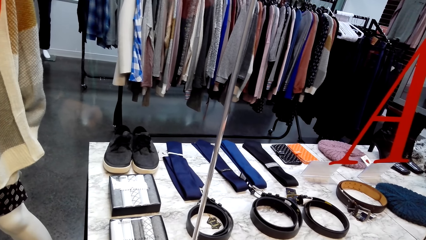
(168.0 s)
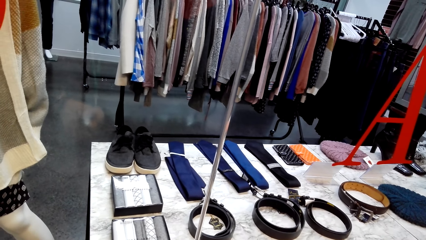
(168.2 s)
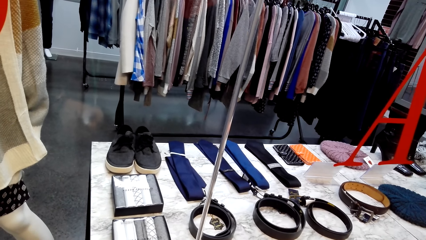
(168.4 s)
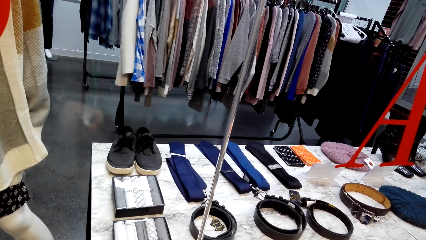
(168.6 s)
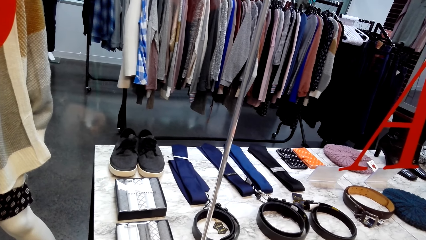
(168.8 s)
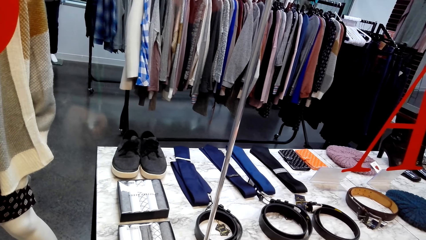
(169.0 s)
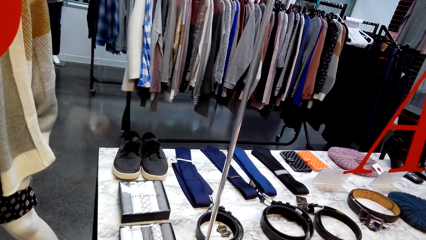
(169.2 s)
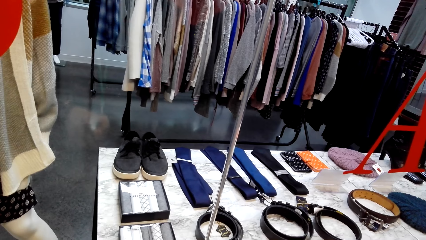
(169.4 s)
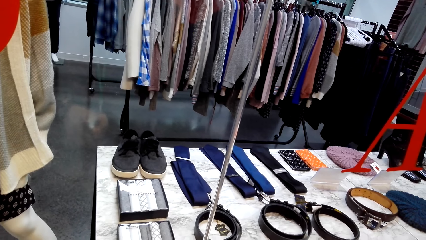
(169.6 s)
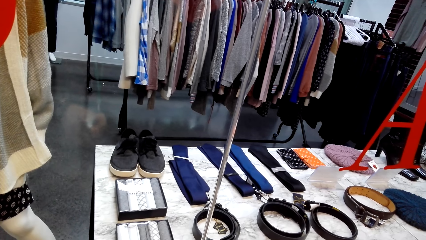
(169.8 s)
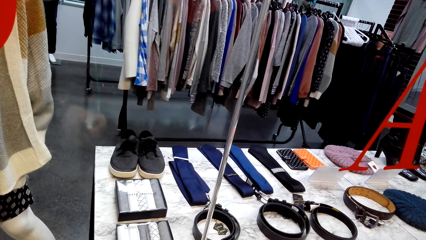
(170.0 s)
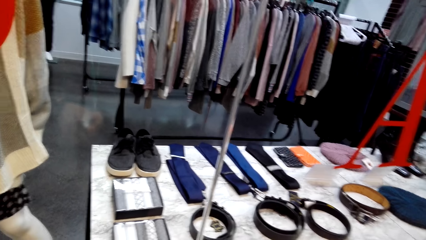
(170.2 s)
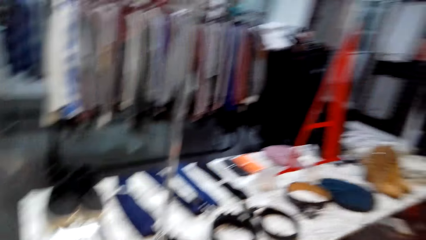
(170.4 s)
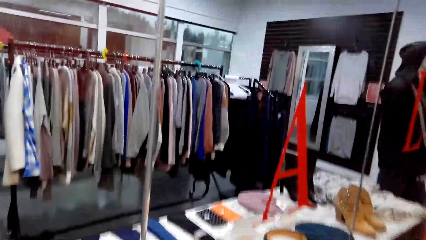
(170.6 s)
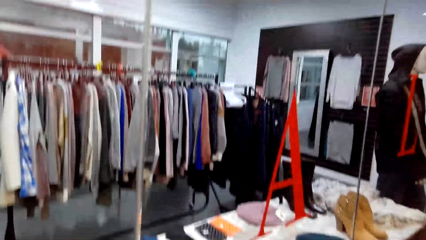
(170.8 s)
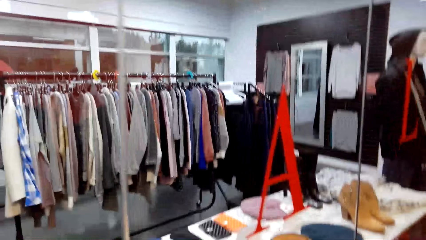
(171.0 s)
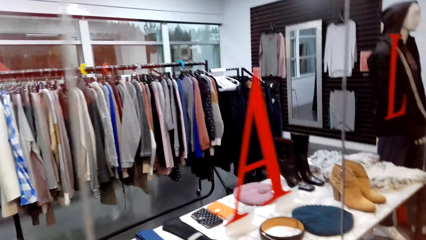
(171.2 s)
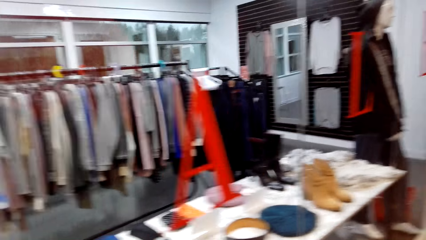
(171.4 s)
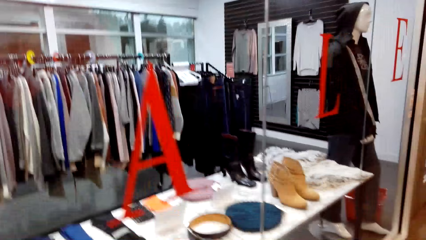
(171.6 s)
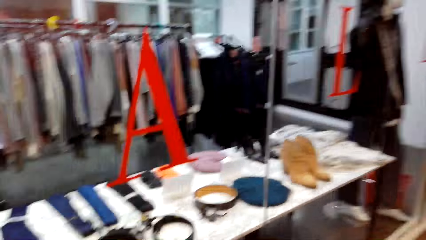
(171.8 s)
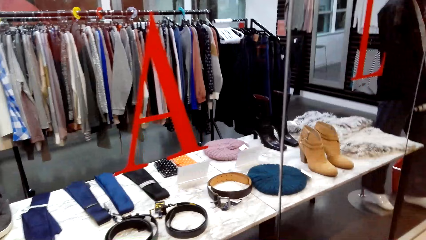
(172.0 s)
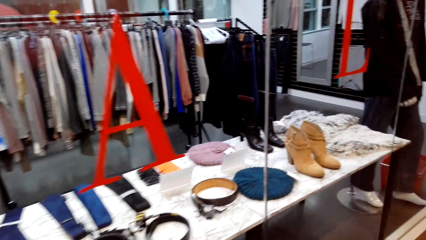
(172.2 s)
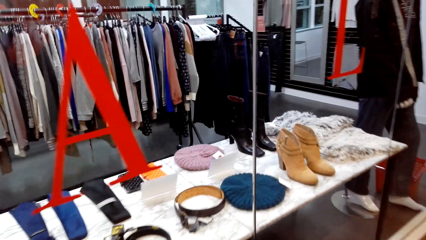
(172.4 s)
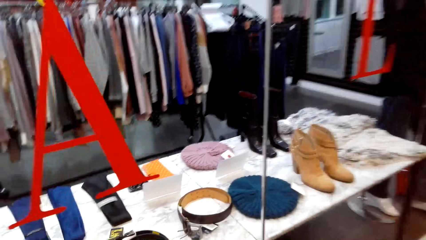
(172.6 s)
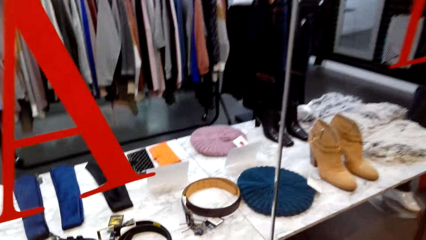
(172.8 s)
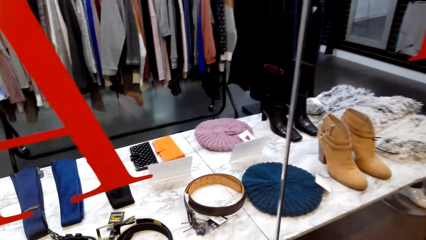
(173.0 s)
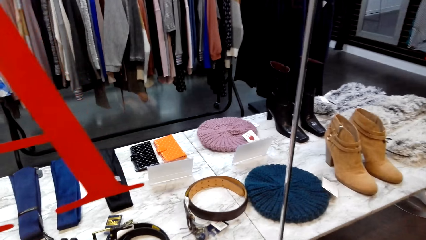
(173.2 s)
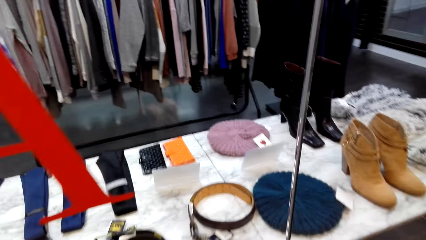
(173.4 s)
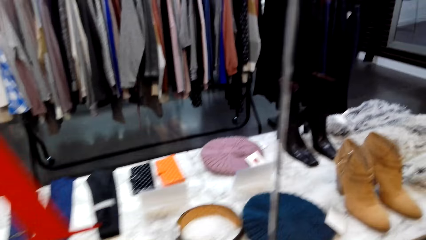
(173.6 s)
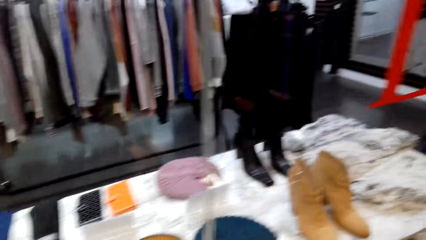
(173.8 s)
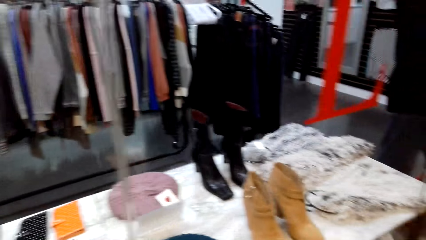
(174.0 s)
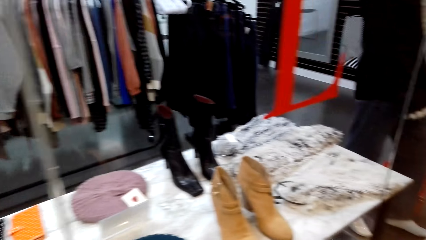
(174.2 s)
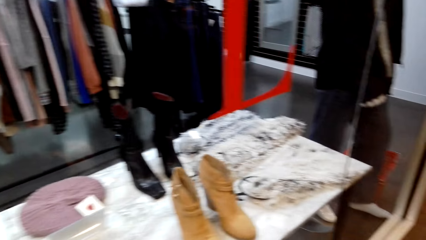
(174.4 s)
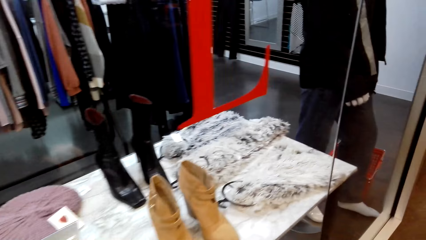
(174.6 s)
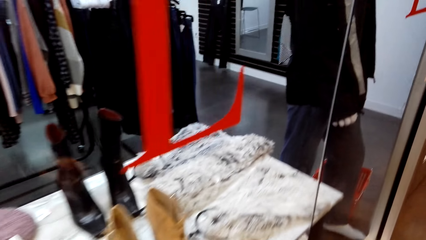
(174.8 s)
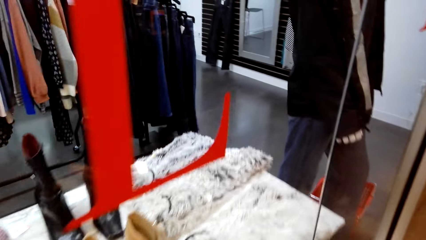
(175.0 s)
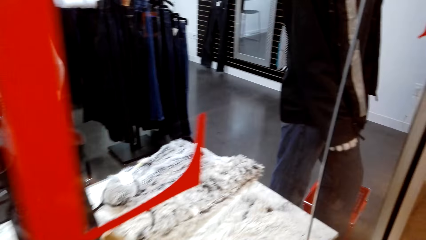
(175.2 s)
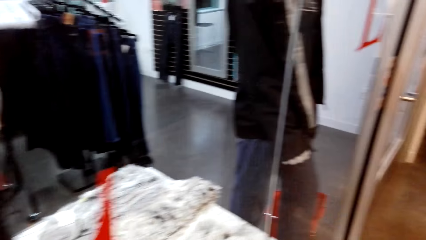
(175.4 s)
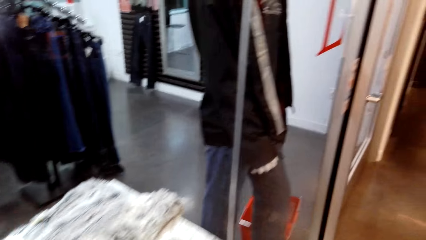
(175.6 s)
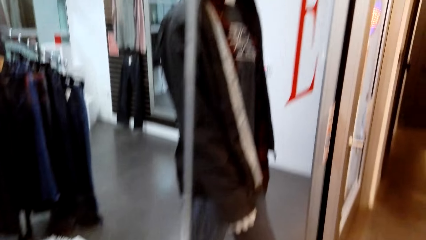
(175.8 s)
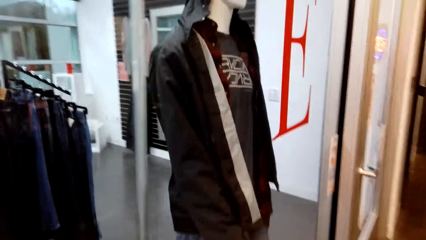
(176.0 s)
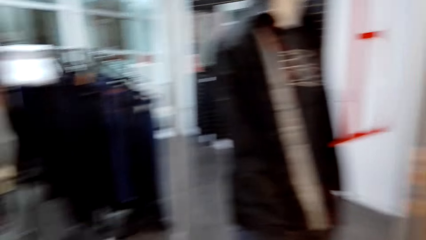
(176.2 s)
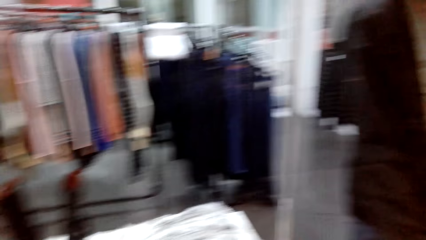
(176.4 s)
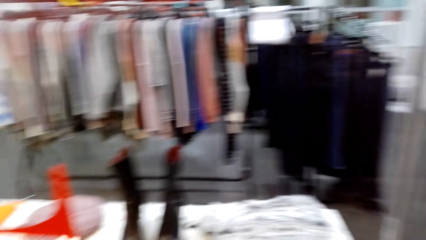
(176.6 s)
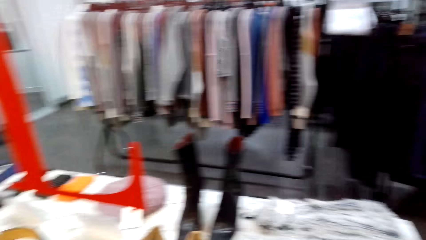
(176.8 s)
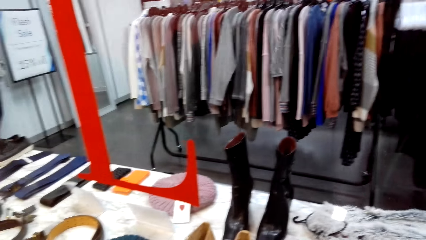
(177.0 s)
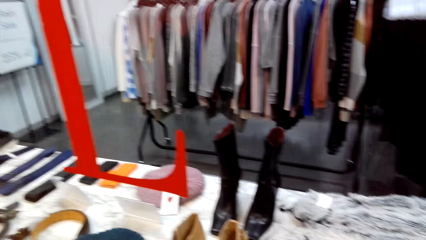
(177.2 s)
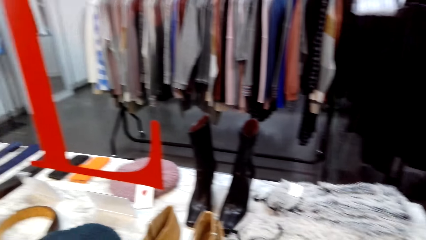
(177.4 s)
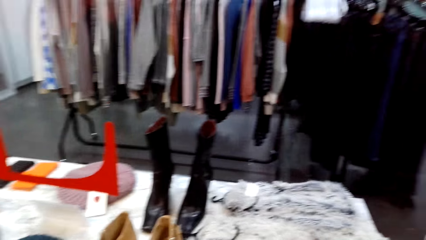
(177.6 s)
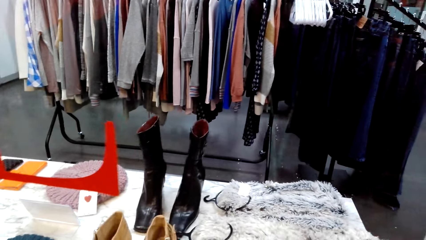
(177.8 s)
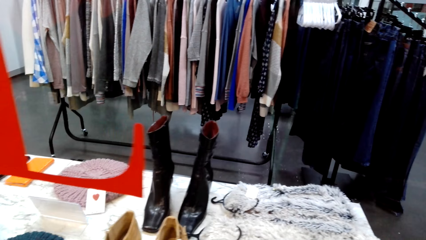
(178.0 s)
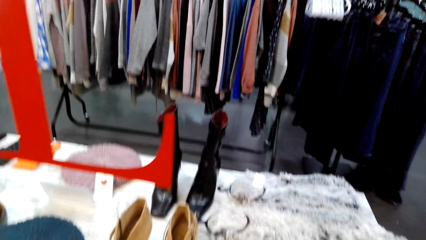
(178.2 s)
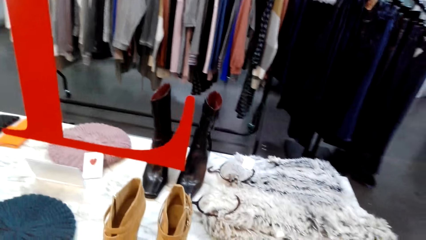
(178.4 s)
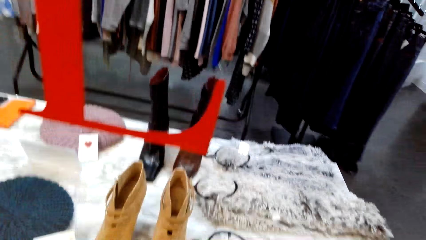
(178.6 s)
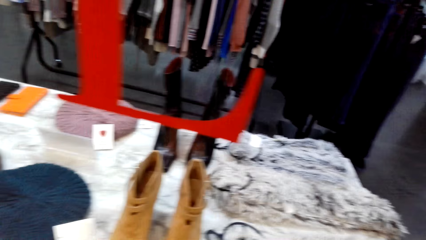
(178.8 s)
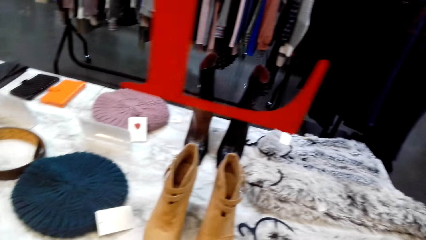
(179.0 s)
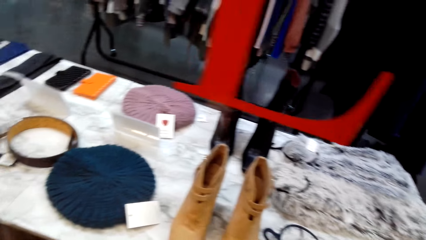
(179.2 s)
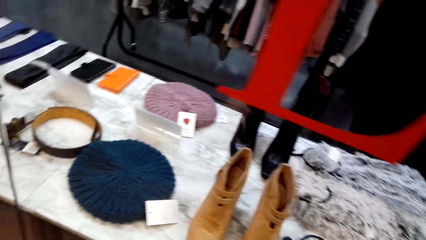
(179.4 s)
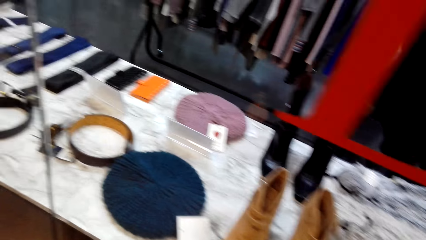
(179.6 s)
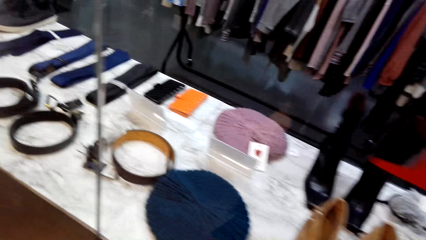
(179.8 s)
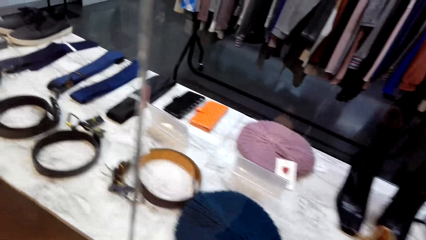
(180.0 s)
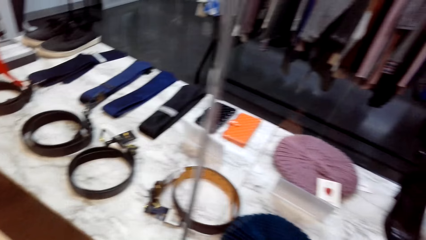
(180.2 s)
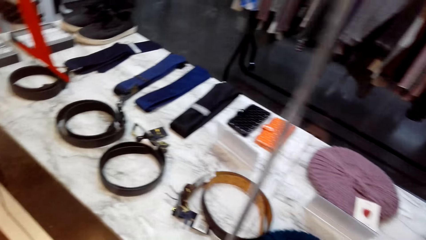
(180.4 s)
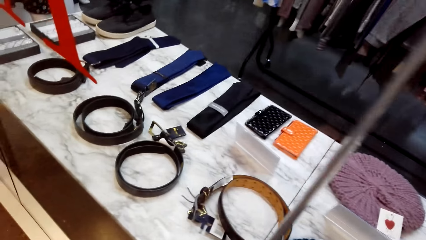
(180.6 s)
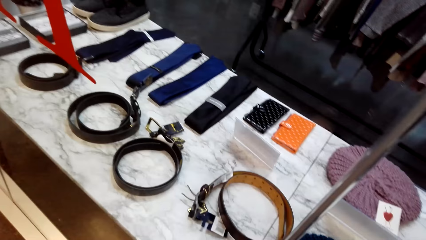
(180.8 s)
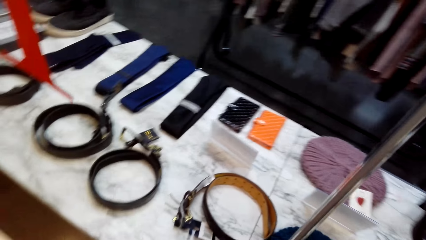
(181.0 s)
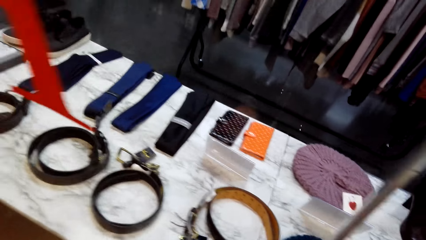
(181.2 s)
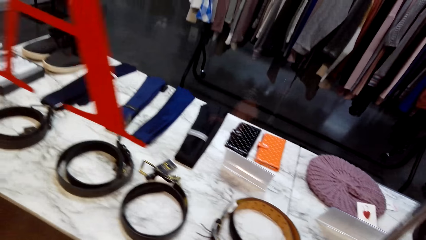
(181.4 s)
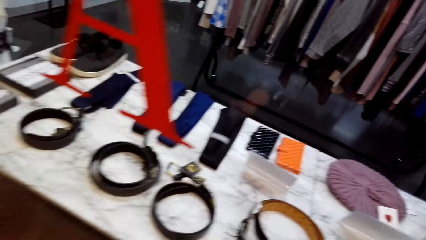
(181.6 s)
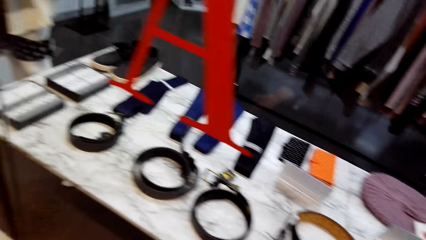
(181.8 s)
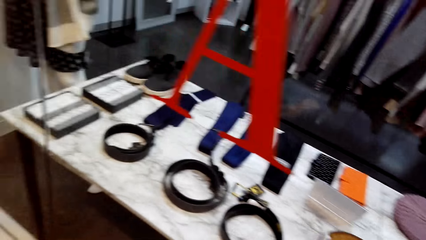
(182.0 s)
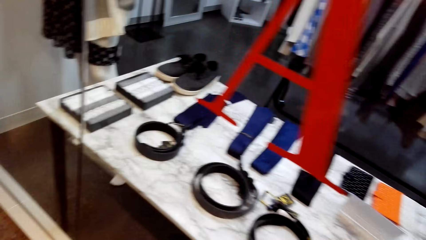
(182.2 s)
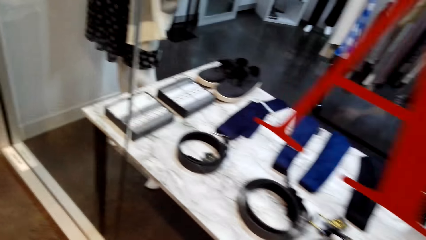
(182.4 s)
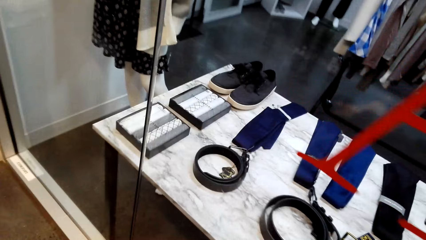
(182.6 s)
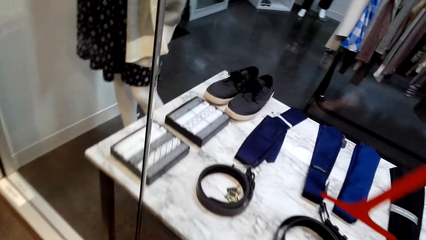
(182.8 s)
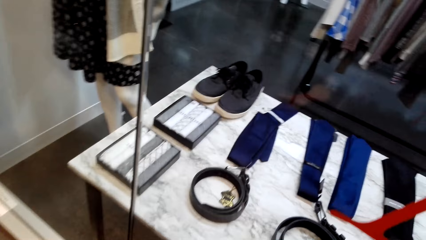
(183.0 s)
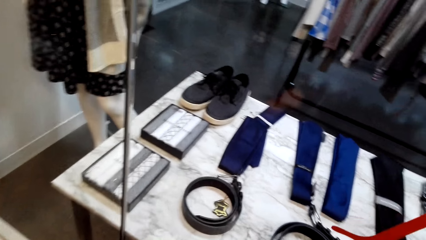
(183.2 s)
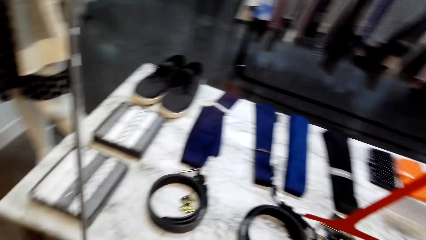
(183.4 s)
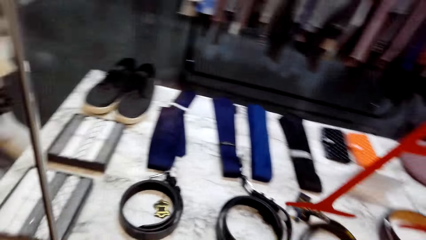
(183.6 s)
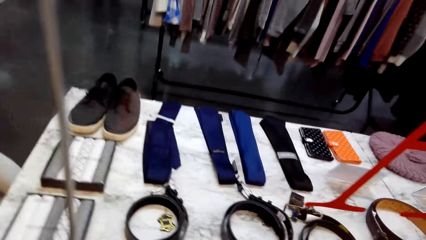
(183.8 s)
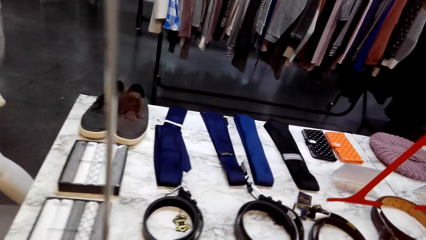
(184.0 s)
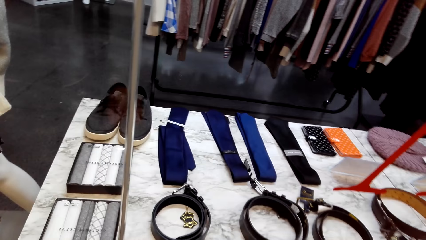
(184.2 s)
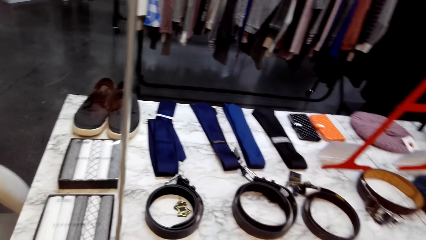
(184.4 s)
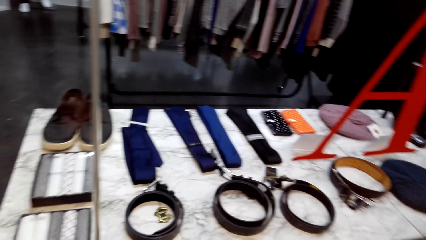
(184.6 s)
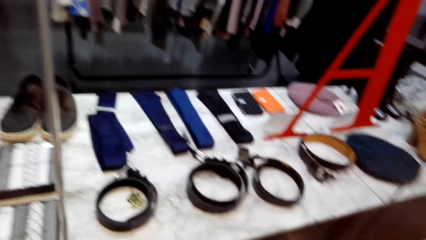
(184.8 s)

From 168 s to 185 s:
The camera wearer moves around the store. They turn around.
